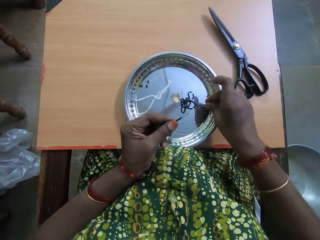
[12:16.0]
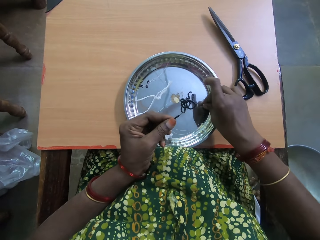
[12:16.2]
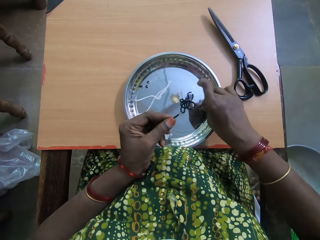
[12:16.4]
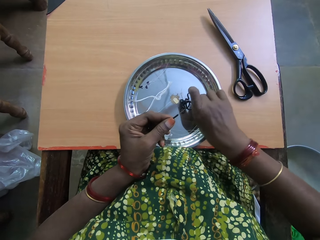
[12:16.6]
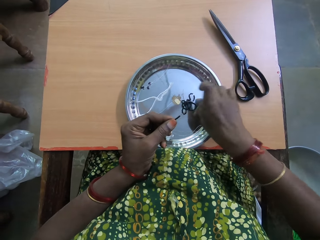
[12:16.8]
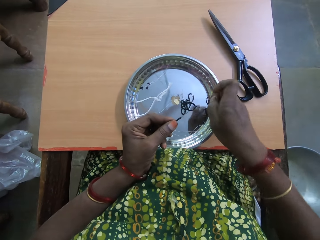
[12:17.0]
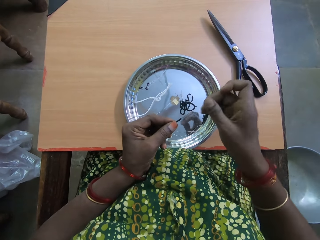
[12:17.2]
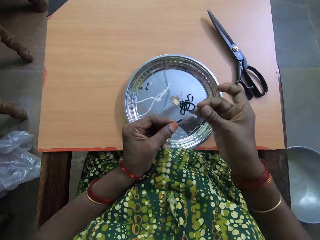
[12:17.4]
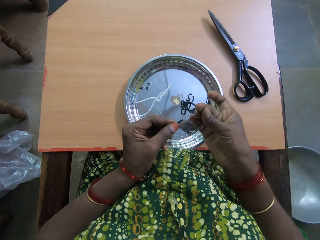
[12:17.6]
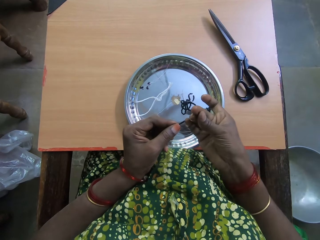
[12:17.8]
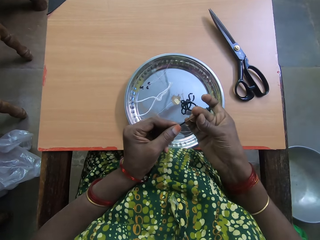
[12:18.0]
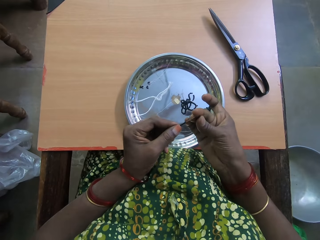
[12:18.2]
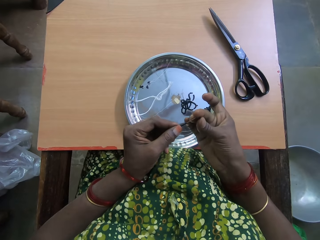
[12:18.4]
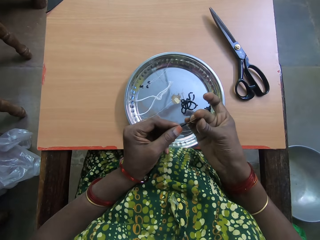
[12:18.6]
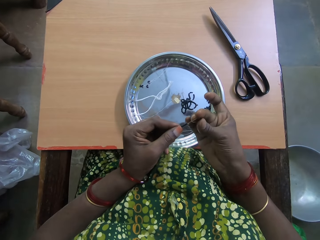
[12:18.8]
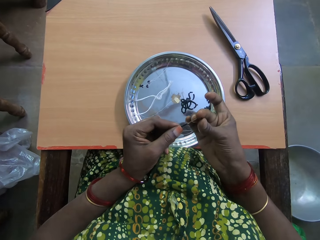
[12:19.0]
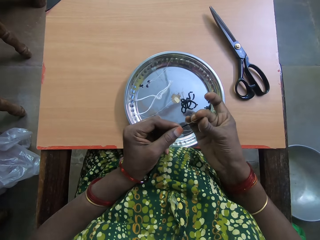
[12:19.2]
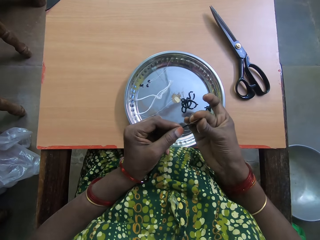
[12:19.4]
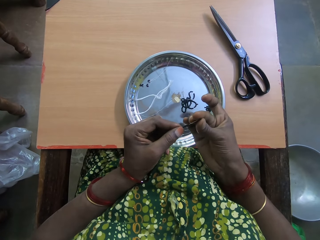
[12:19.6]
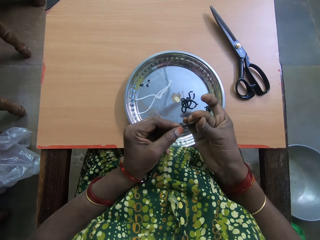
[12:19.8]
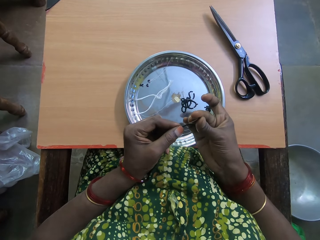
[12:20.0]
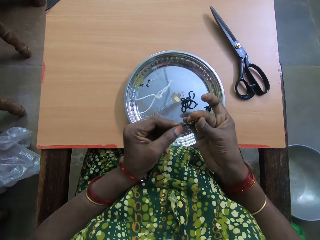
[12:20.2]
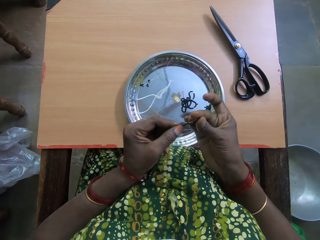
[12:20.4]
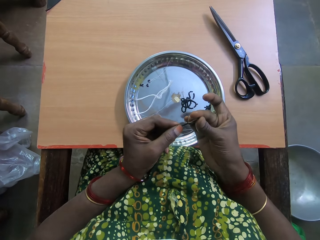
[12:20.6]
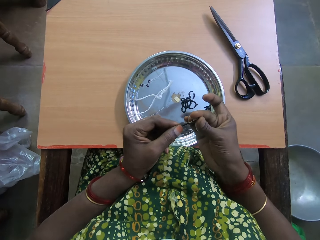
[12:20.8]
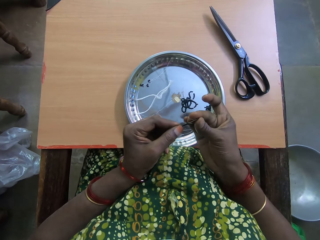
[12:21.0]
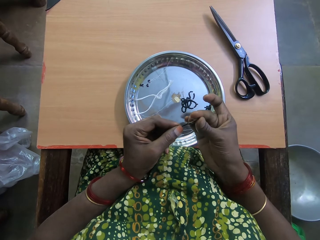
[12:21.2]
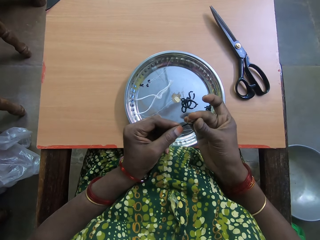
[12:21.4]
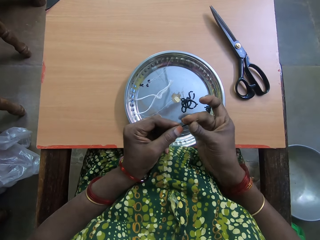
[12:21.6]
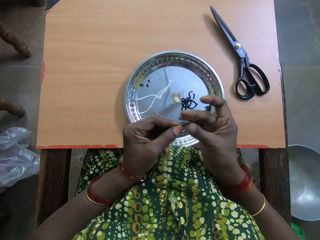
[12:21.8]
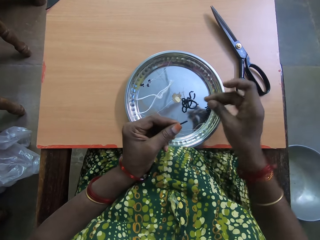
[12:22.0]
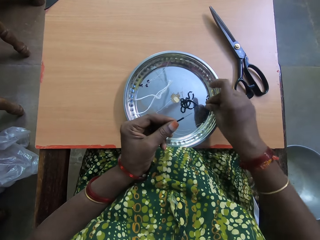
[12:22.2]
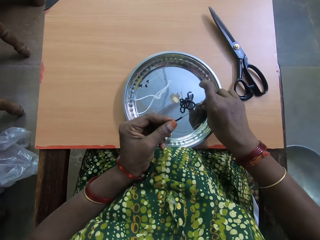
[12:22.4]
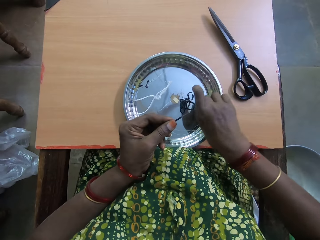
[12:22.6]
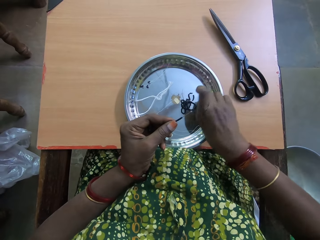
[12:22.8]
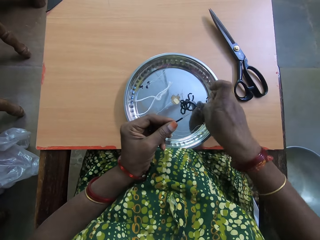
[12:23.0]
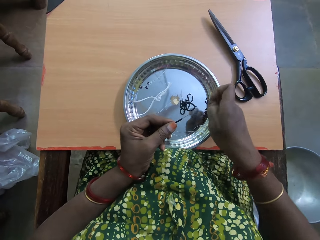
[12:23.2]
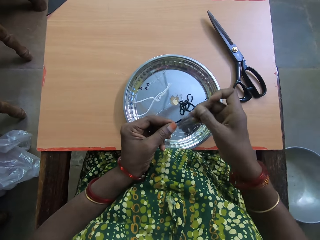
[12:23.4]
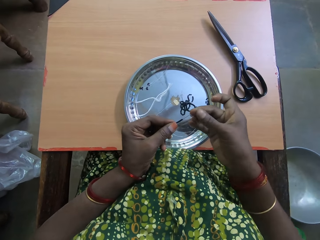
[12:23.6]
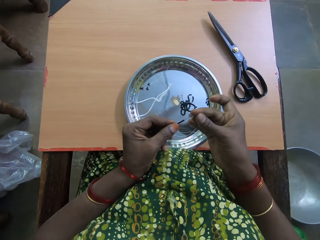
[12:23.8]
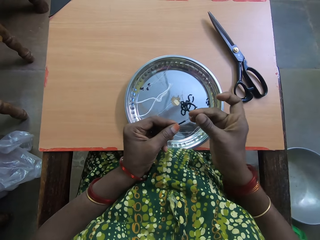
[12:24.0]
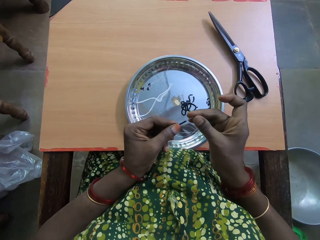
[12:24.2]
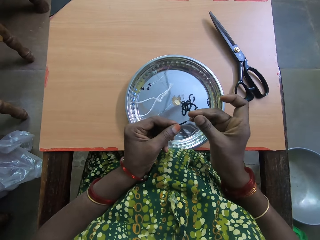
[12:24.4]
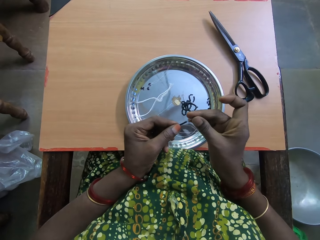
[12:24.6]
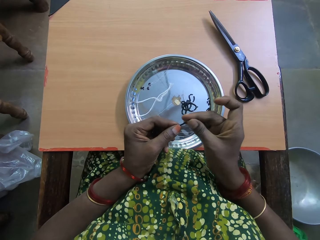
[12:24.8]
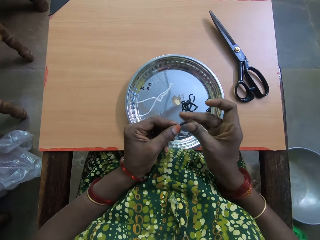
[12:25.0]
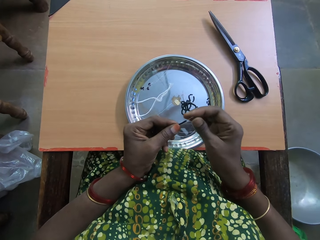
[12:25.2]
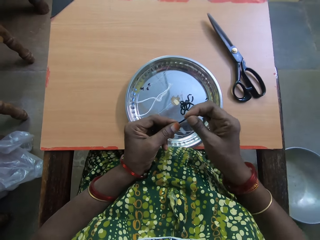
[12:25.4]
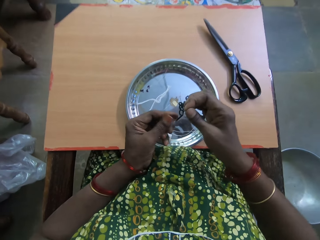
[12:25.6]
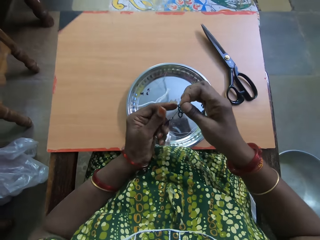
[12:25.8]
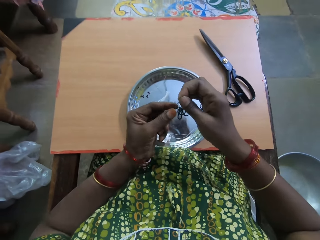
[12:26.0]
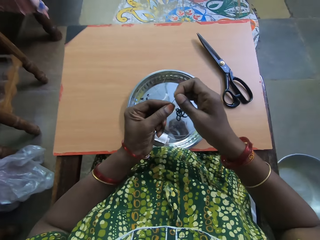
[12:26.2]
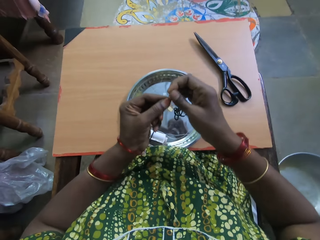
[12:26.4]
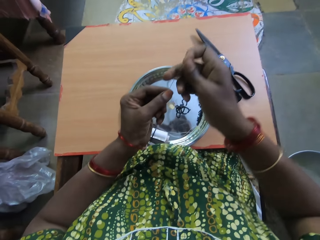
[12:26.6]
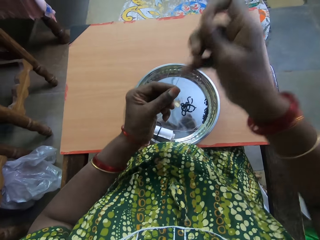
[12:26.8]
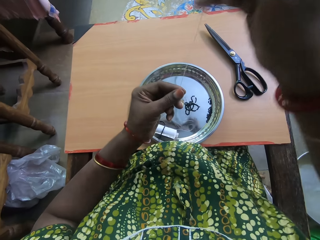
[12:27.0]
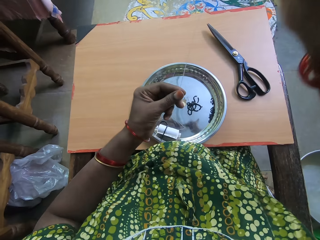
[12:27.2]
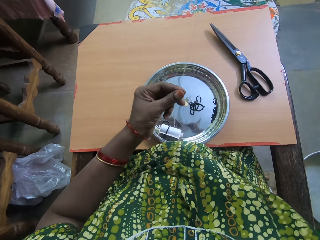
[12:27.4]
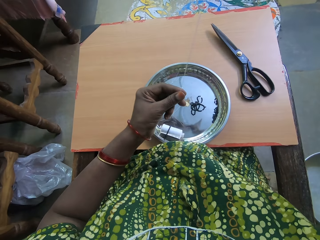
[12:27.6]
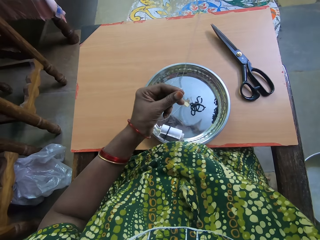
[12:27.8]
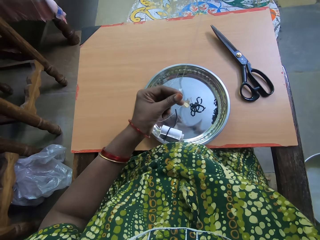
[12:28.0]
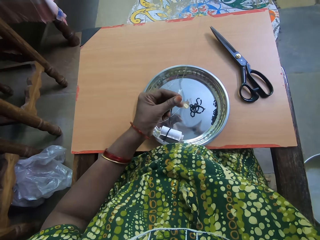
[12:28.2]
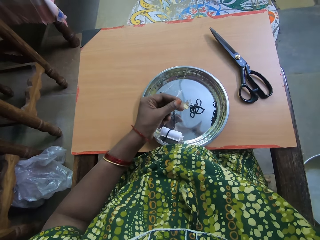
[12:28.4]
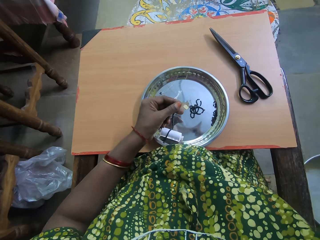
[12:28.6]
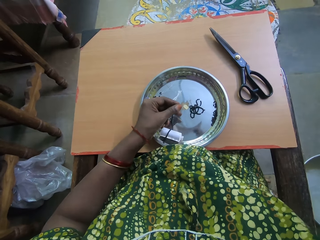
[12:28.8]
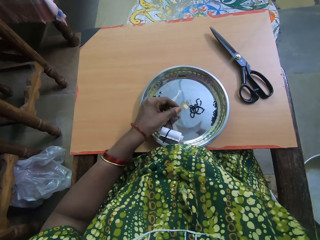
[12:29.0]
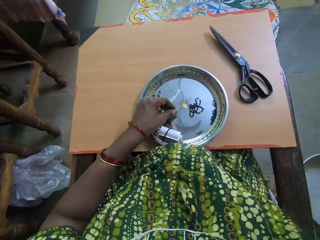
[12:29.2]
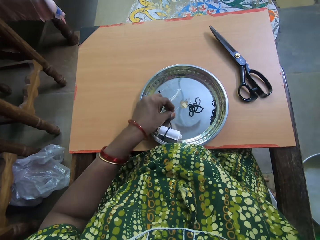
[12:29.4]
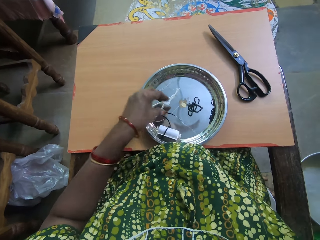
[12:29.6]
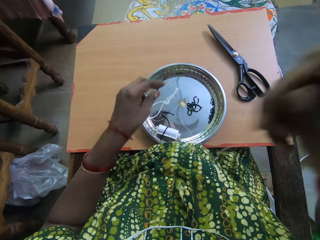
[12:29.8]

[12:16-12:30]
The camera wearer takes another bead from the tray. They put the bead through the fishing line. They take another bead from the tray and put the bead through the fishing line. They adjust the fishing line and pull the beads to the thread.

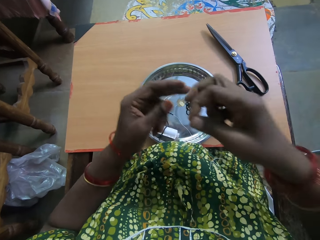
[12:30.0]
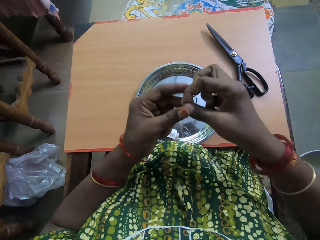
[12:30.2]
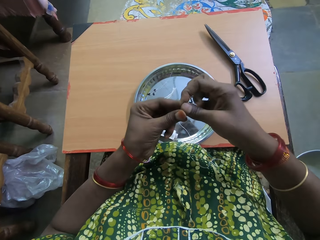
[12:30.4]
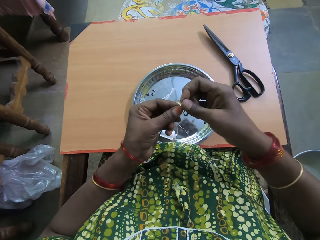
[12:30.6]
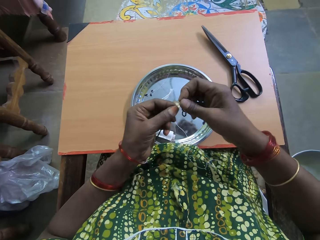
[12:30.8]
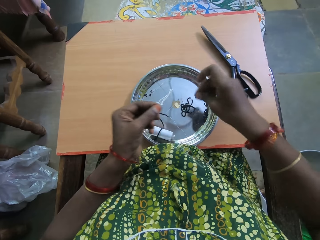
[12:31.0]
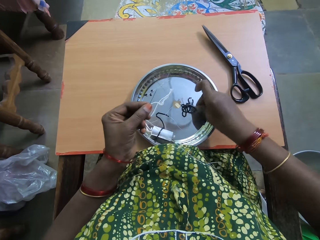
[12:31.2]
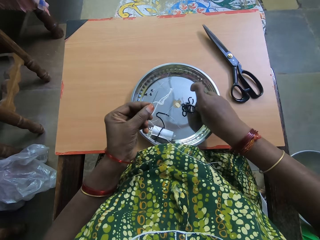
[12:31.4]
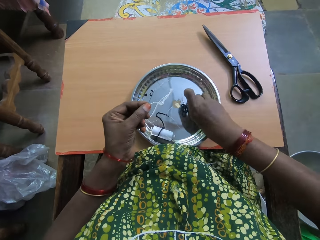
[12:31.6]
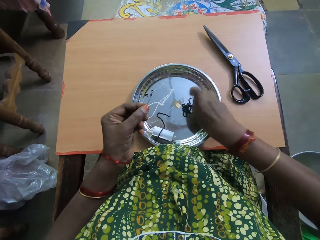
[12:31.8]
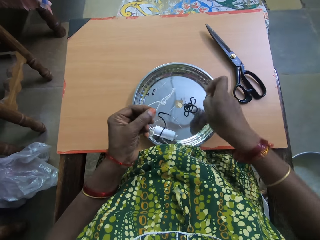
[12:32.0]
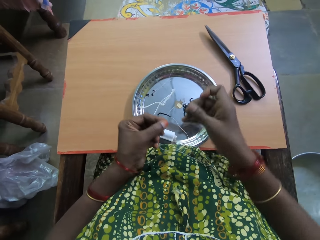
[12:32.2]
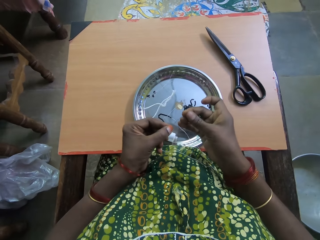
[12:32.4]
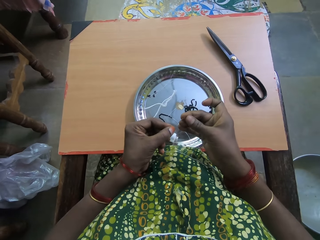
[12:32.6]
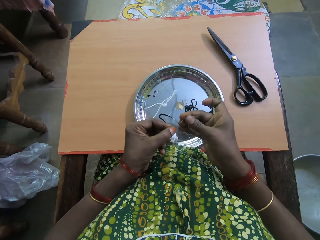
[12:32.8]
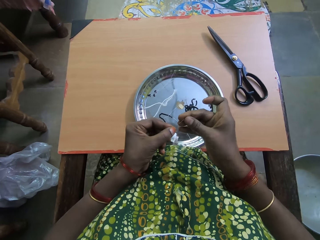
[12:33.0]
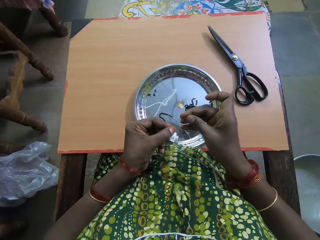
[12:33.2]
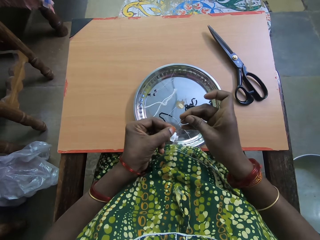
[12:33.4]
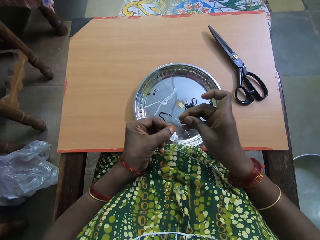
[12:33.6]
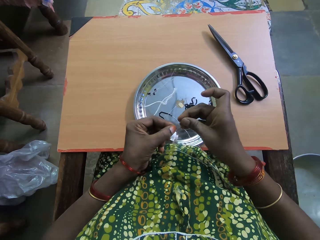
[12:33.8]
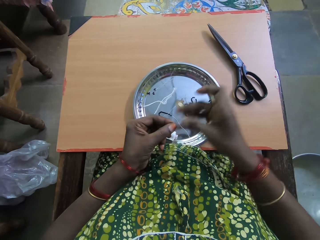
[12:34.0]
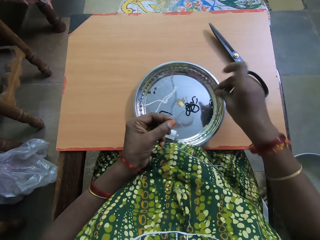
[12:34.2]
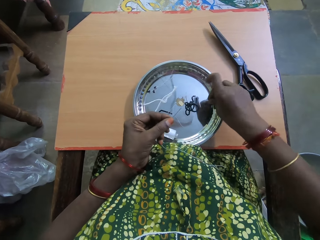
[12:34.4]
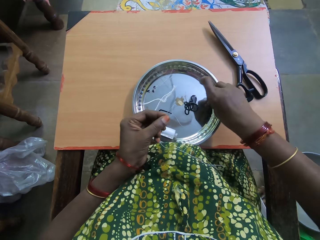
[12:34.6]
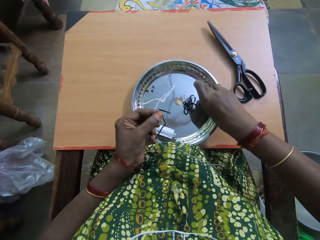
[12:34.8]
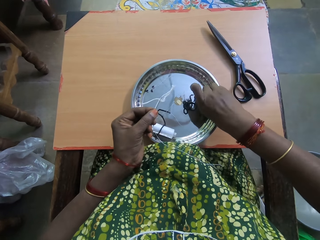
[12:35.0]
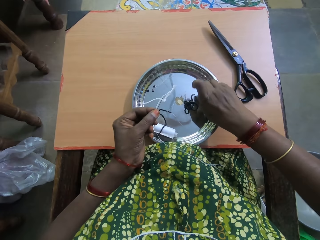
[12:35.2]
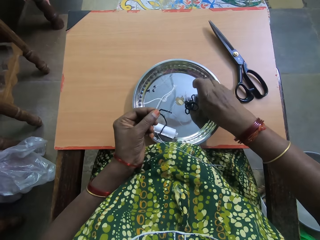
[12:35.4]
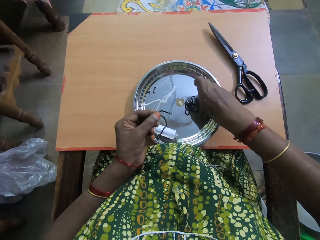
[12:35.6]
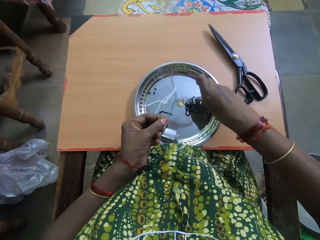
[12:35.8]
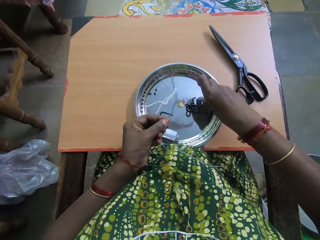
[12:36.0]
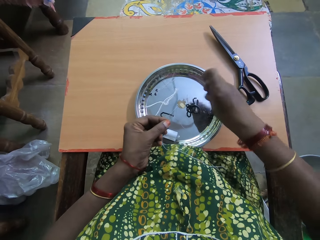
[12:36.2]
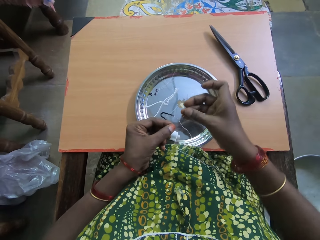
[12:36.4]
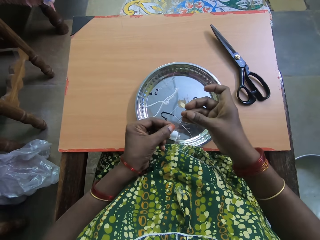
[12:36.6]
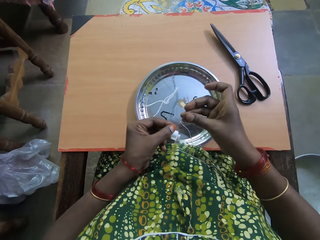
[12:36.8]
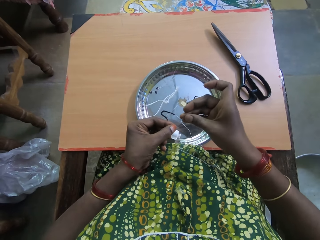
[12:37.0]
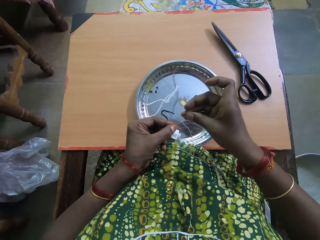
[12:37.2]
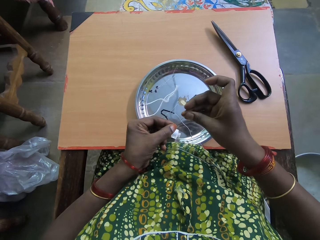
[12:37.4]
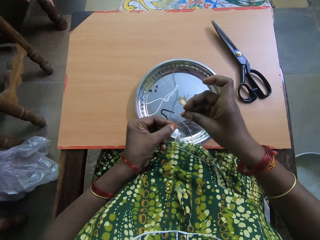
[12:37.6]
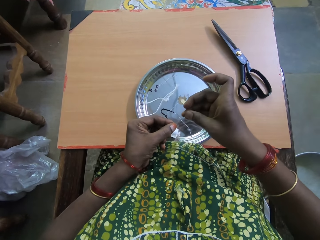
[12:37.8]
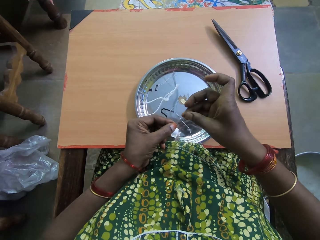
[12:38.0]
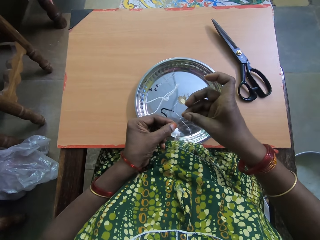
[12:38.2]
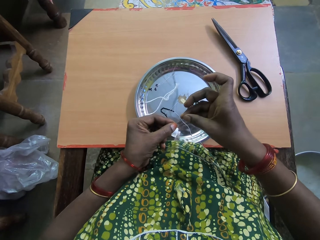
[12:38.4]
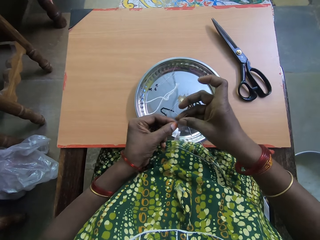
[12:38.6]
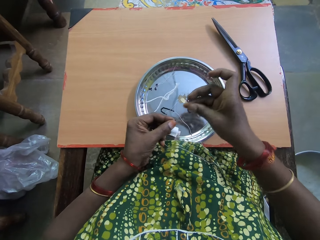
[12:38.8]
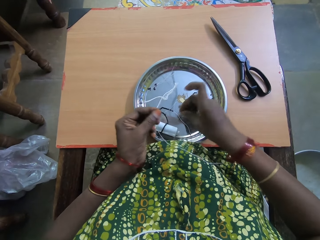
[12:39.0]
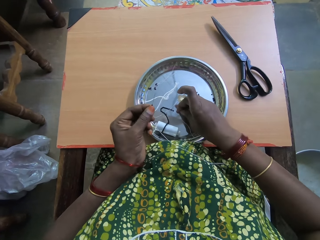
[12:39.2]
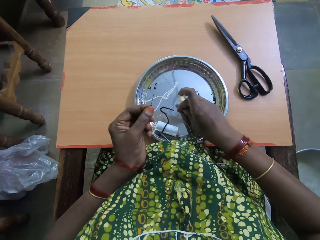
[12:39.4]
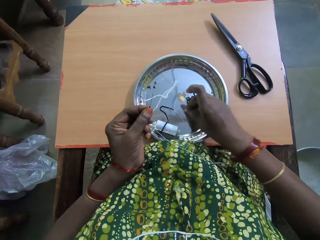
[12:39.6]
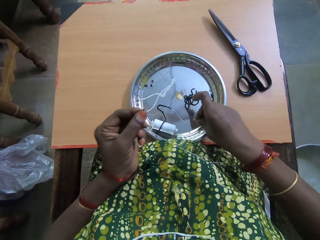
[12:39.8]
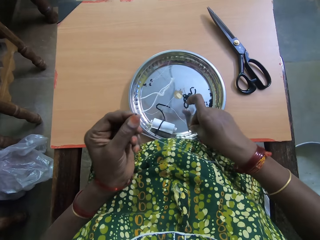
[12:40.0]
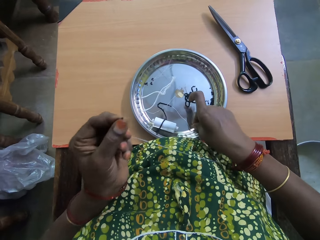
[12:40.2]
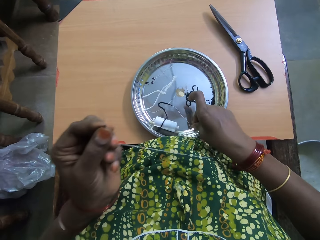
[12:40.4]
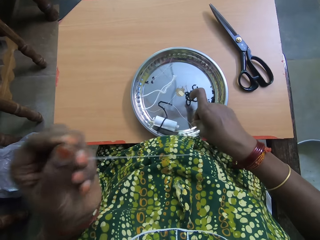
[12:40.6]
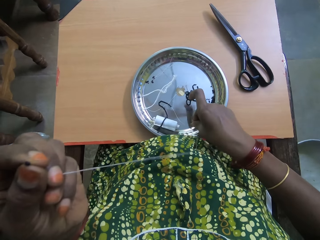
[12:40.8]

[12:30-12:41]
The camera wearer takes another bead from the tray. They put the bead through the fishing line. They take another bead from the tray and put the bead through the fishing line. They pick a bead from the tray.
